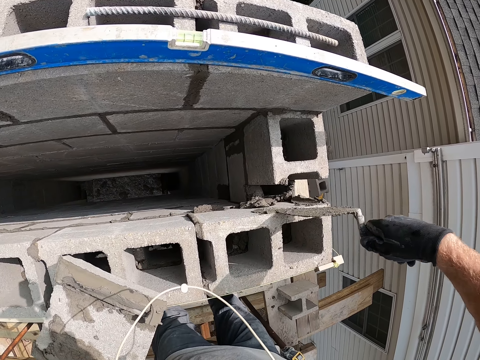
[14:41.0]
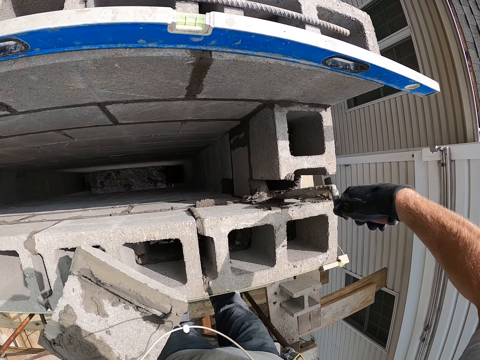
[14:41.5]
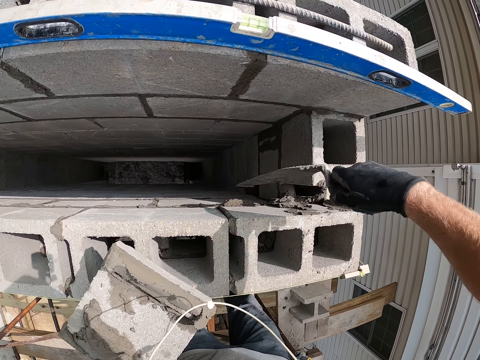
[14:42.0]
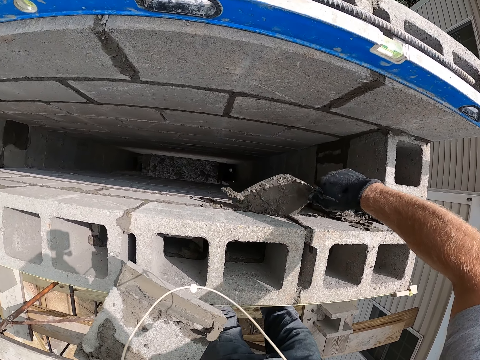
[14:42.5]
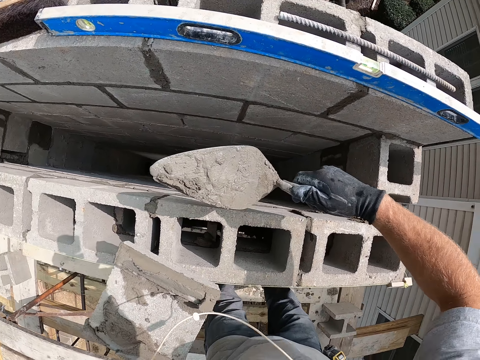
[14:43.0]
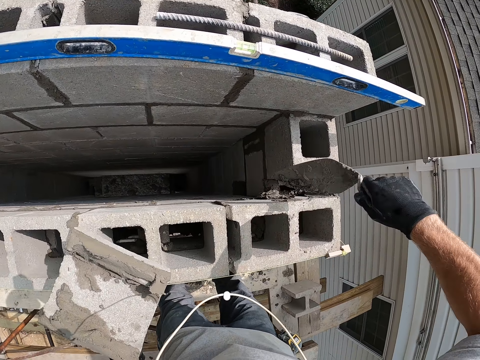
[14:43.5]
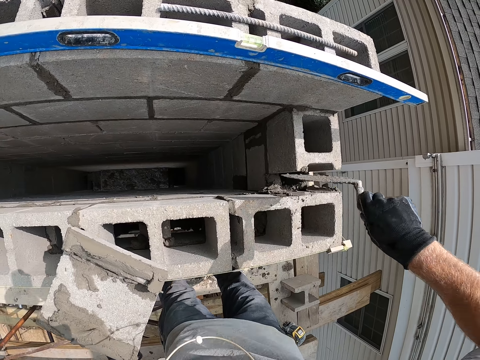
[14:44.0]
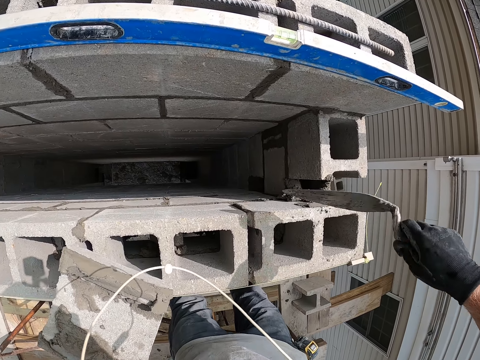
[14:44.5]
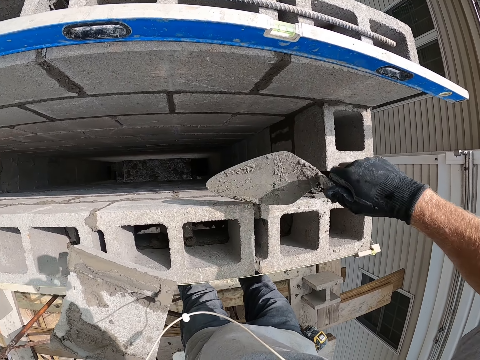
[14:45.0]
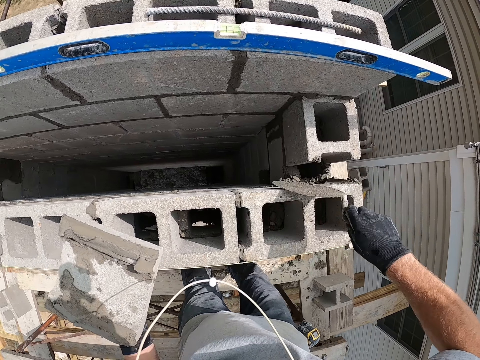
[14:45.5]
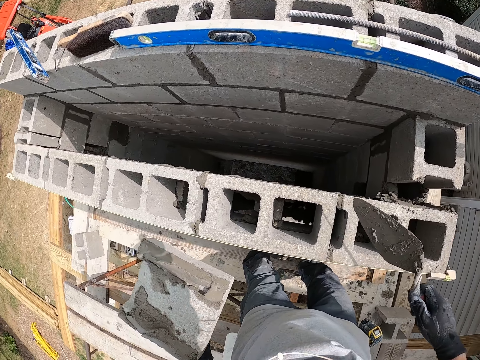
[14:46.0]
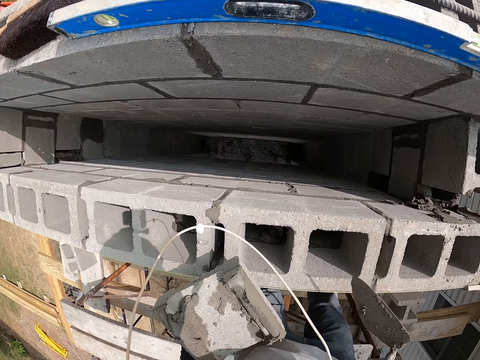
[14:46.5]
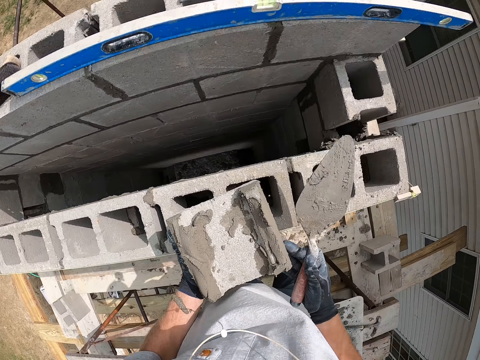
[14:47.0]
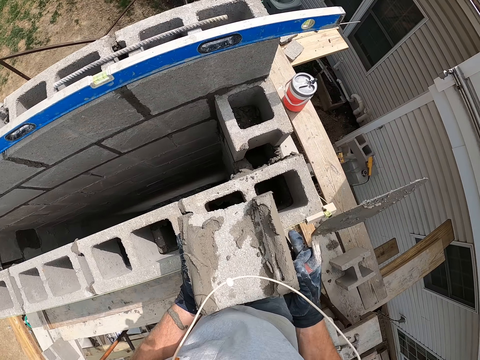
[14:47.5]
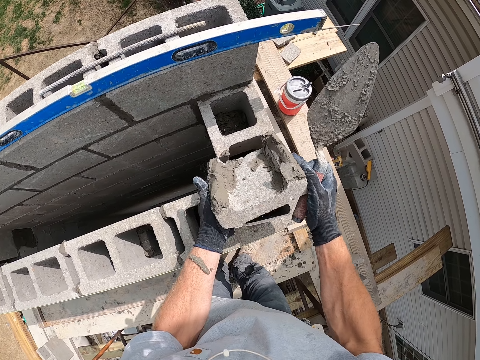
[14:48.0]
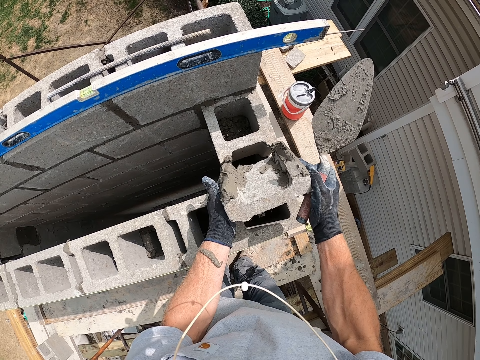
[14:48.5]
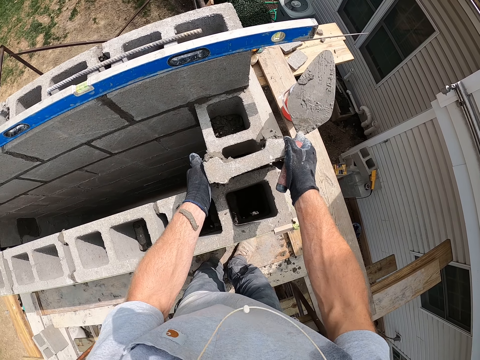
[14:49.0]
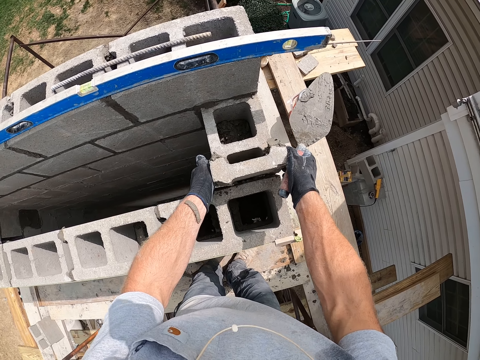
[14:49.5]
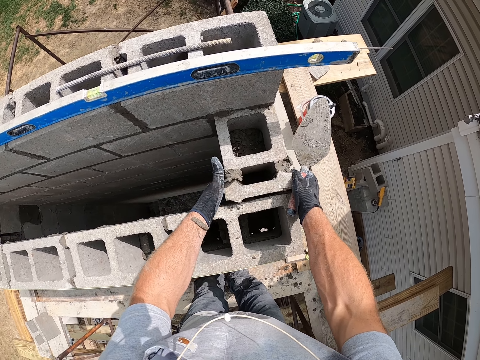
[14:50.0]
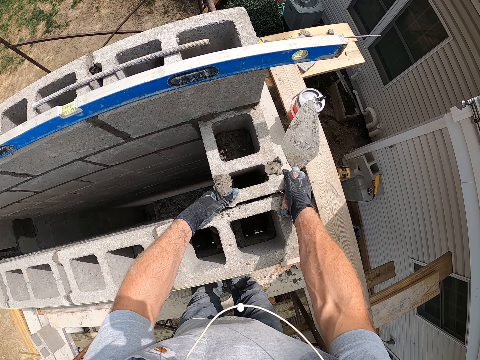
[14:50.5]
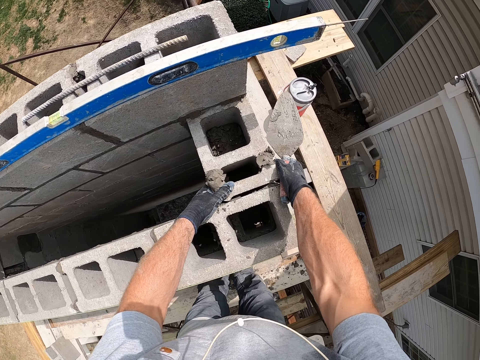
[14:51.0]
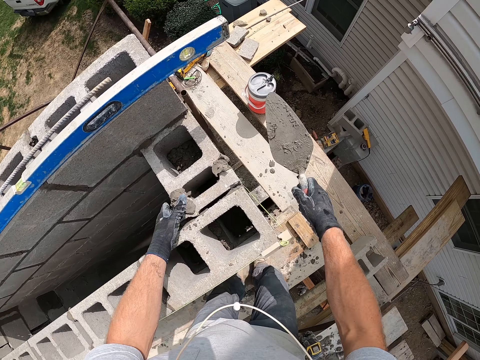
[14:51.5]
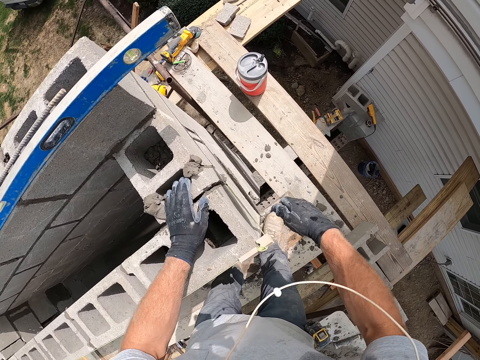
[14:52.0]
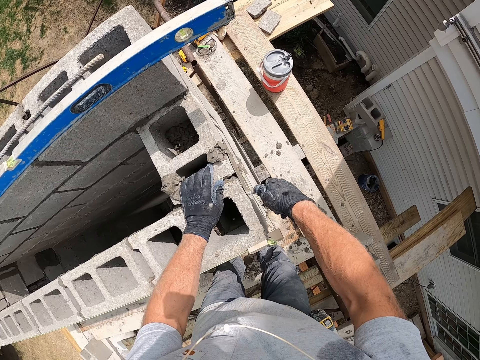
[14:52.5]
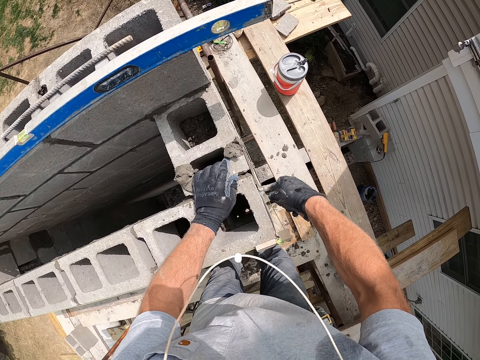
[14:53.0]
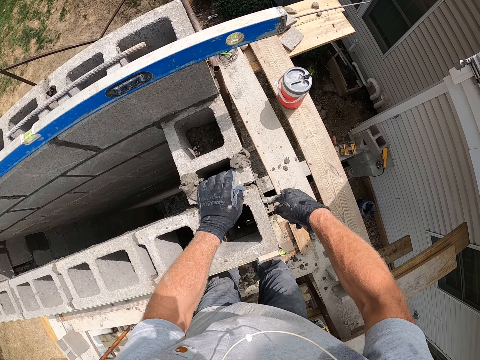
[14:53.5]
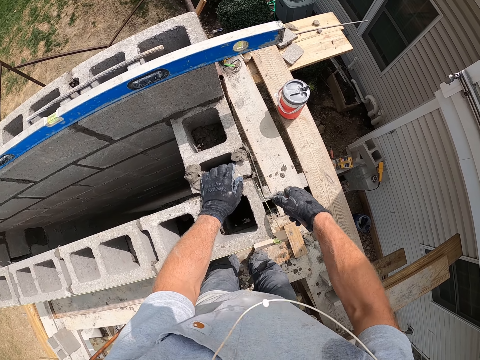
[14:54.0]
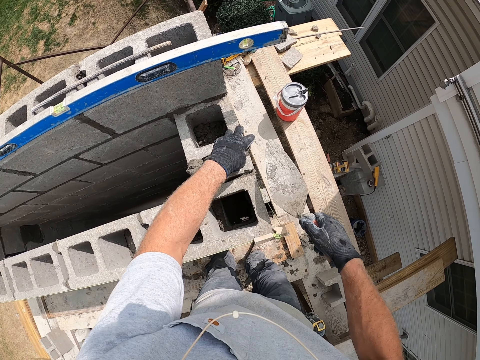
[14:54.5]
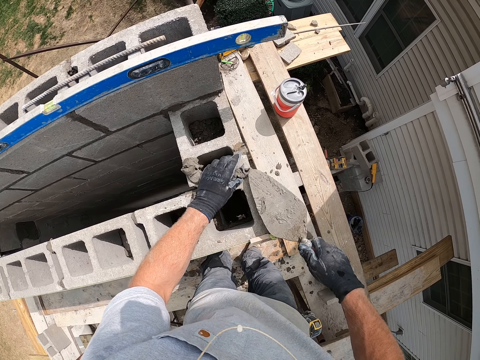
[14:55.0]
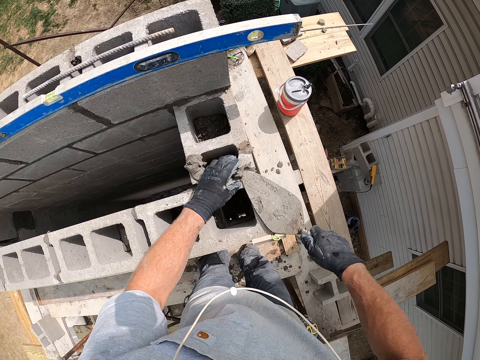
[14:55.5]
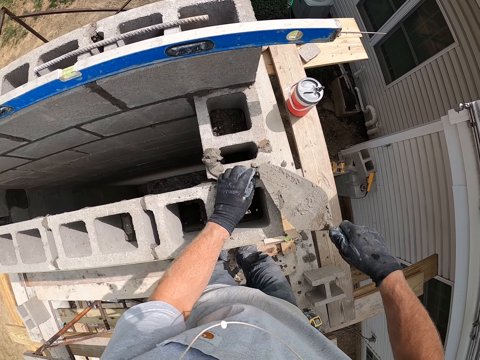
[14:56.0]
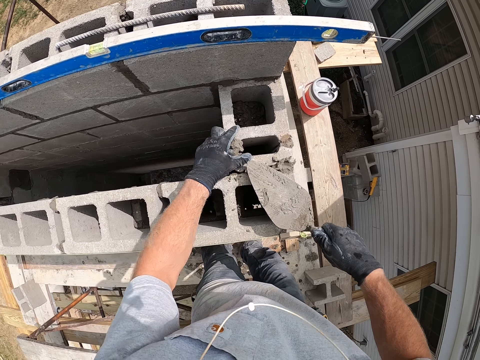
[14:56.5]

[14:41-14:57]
The camera wearer carries the concrete block with his hands. He puts the concrete block in the concrete wall. He pastes cement on the concrete wall with the trowel.

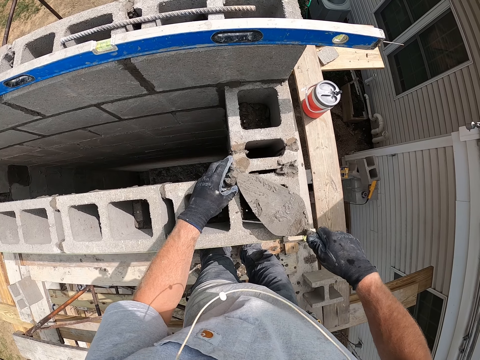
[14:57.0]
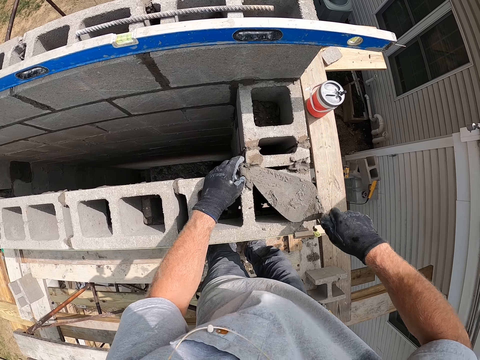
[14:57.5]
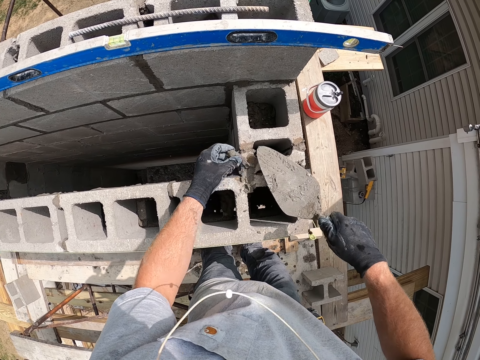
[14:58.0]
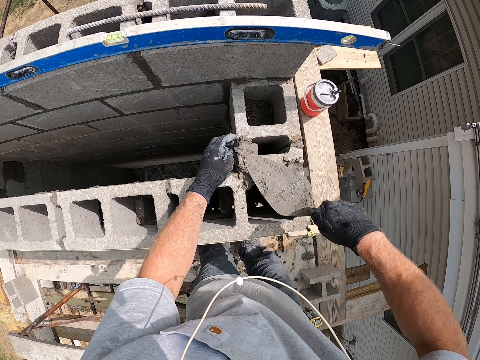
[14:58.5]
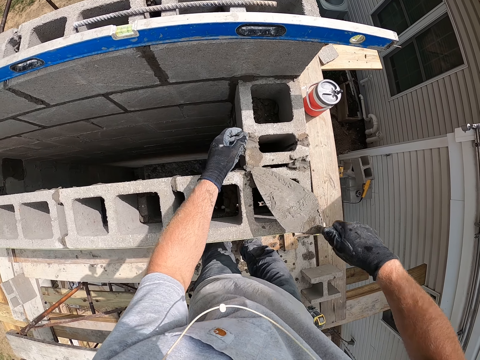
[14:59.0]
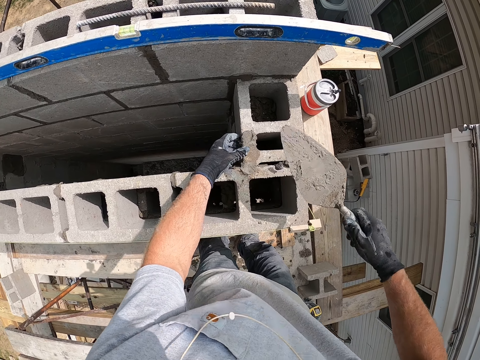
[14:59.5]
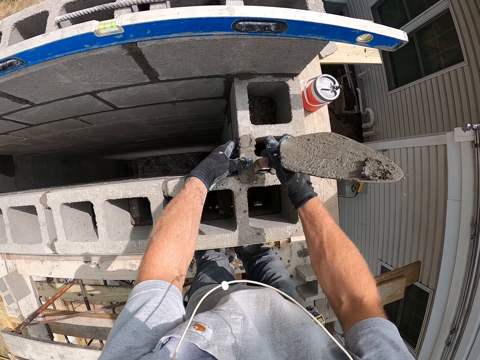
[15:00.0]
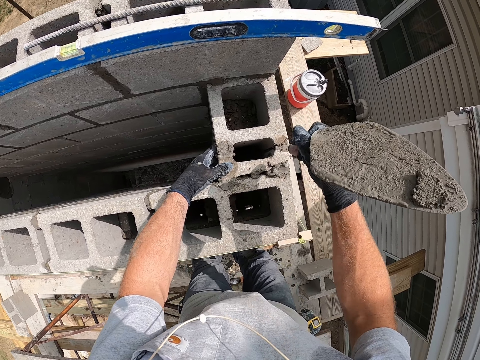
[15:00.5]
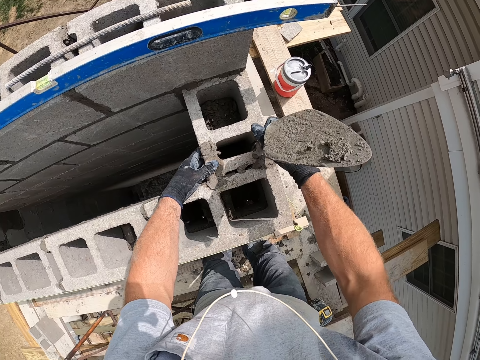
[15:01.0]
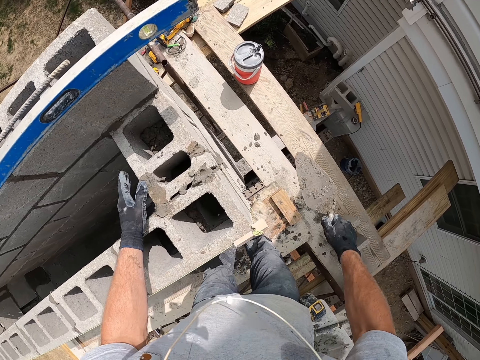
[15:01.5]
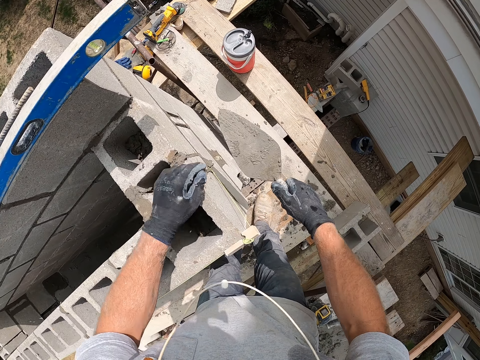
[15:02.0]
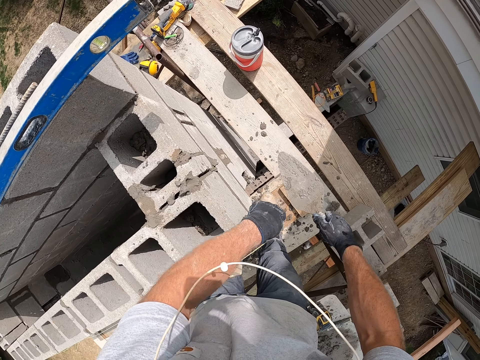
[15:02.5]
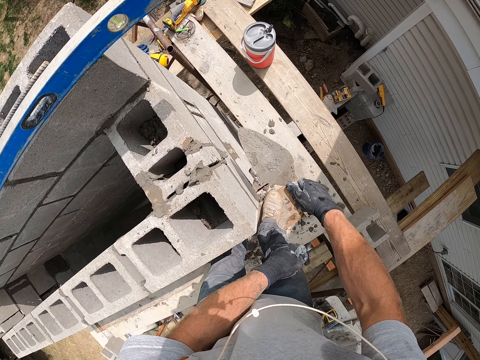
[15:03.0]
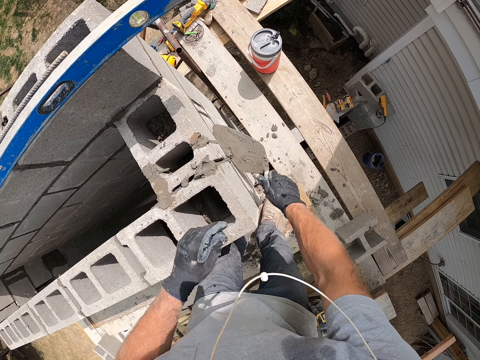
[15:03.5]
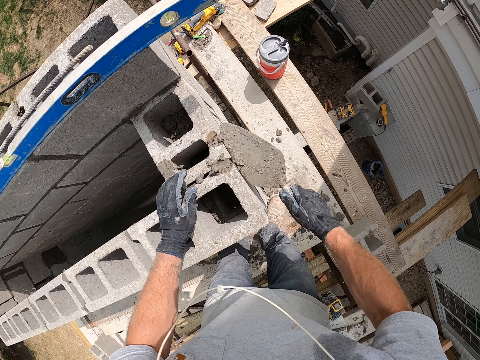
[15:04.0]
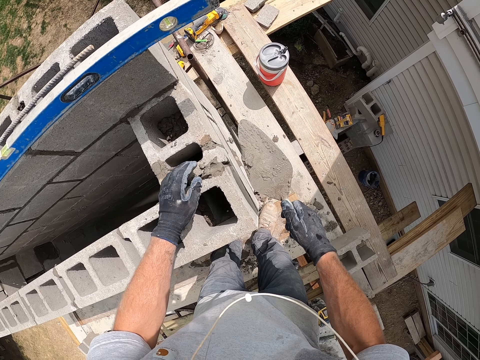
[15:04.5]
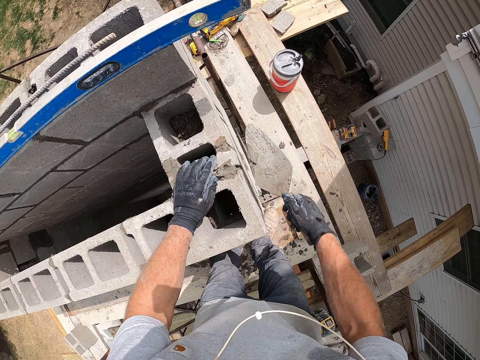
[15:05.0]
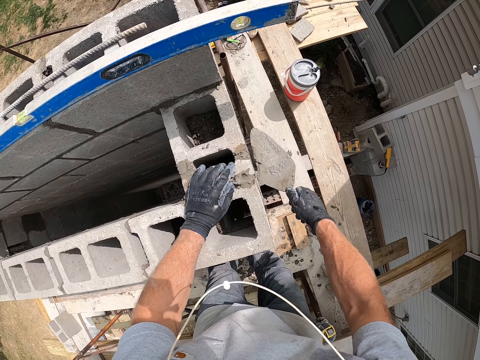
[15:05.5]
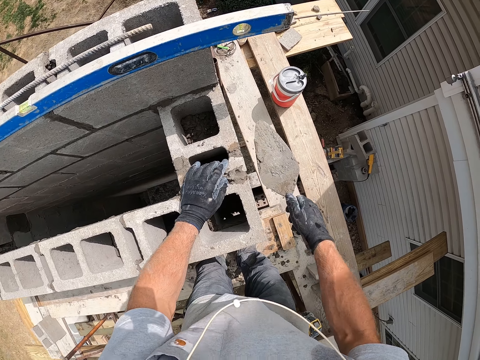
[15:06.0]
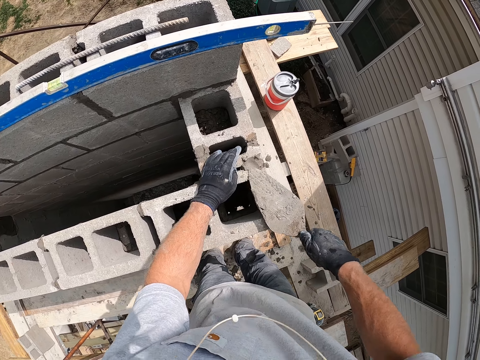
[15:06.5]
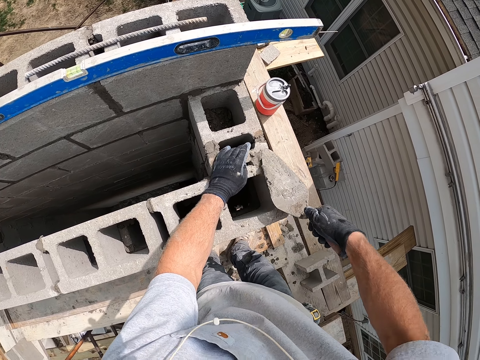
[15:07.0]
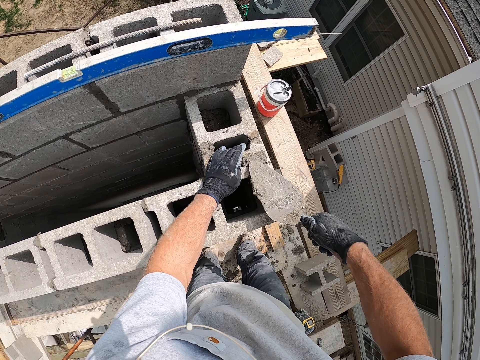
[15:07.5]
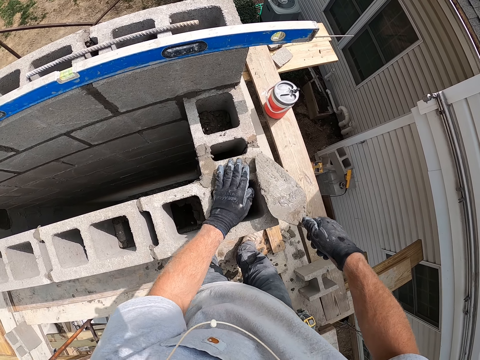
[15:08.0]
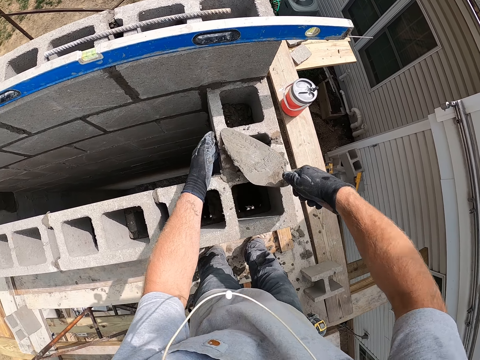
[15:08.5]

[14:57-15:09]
The camera wearer hits the concrete wall with the trowel. They spread the cement. They scrape the cement on the concrete wall with the trowel.
